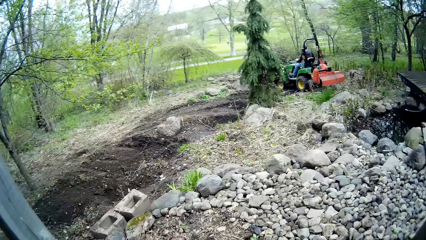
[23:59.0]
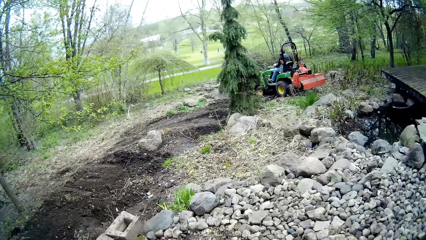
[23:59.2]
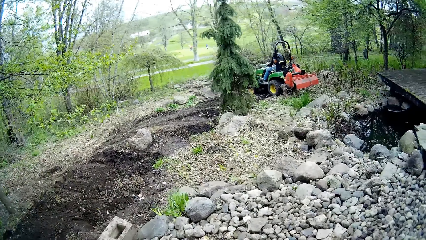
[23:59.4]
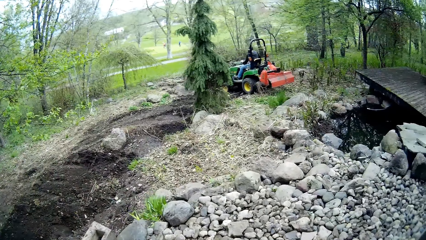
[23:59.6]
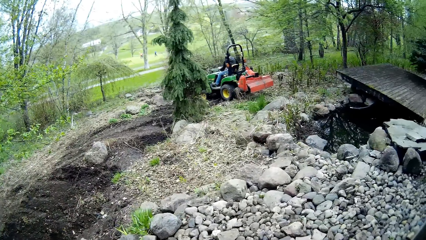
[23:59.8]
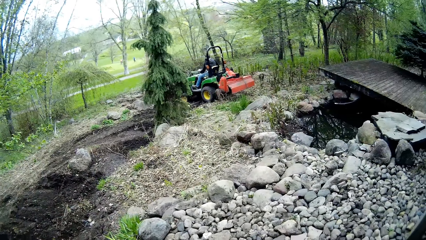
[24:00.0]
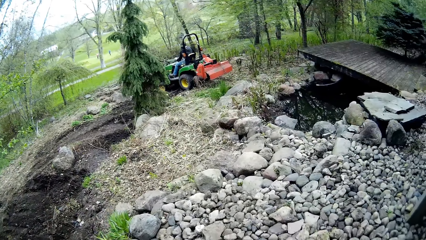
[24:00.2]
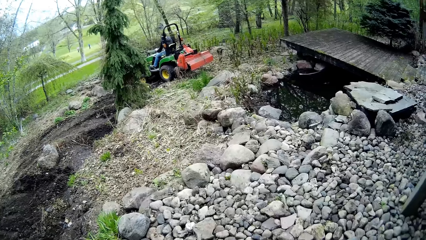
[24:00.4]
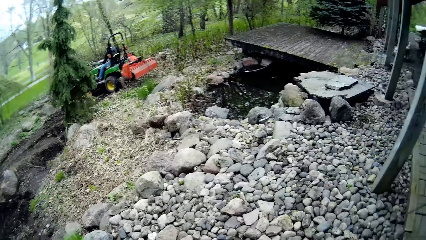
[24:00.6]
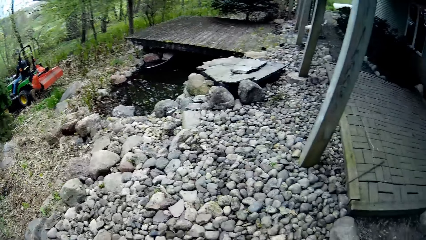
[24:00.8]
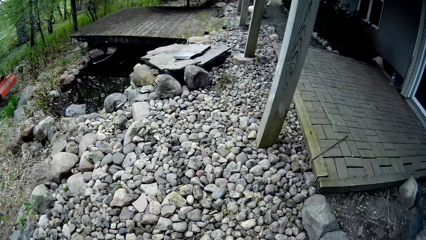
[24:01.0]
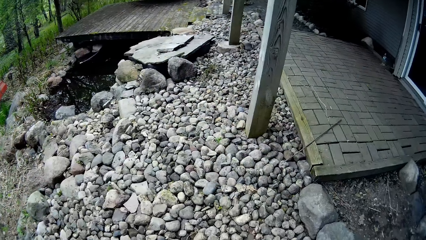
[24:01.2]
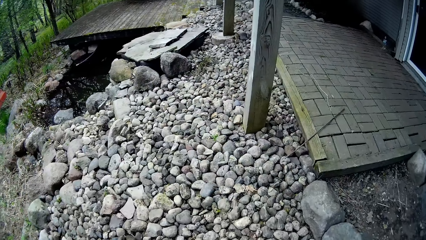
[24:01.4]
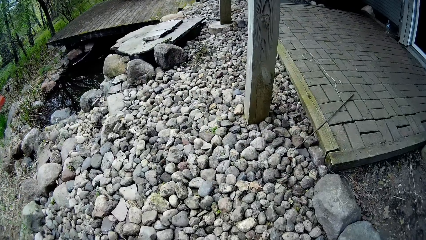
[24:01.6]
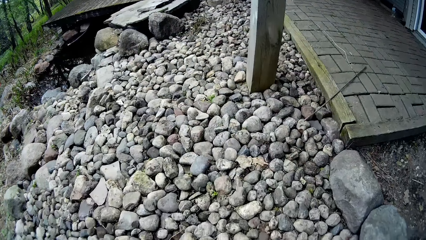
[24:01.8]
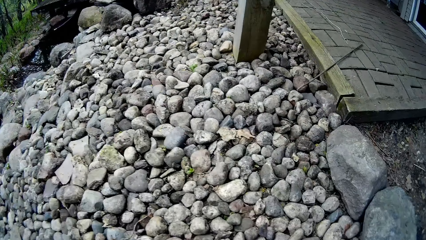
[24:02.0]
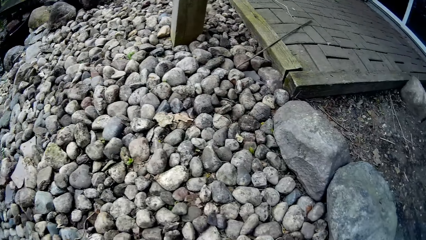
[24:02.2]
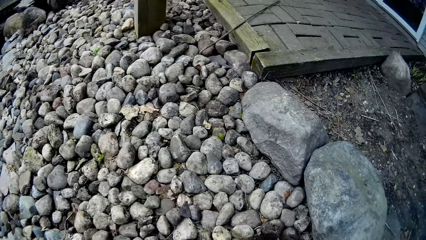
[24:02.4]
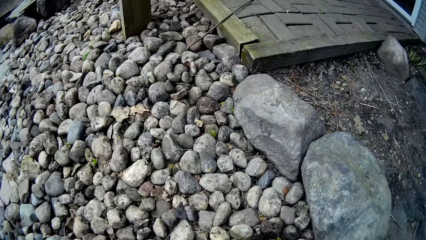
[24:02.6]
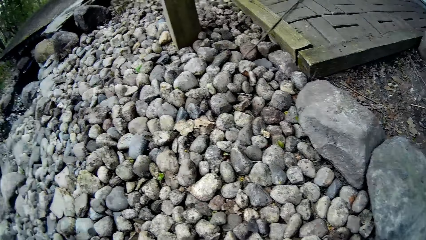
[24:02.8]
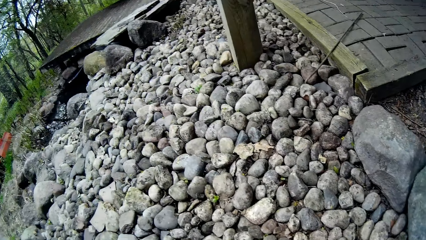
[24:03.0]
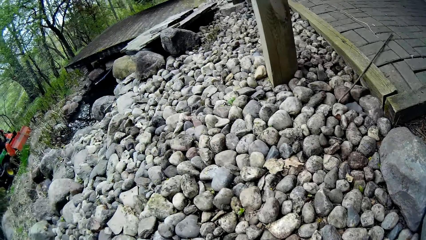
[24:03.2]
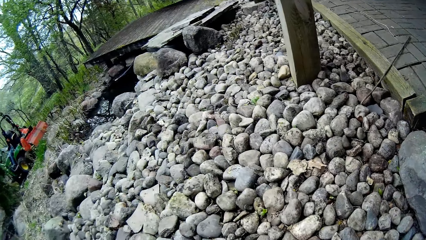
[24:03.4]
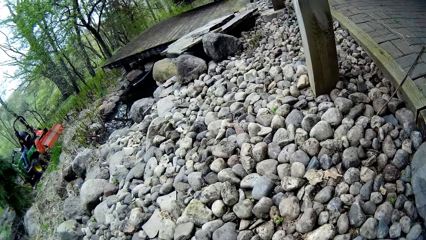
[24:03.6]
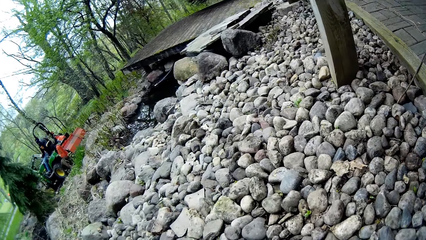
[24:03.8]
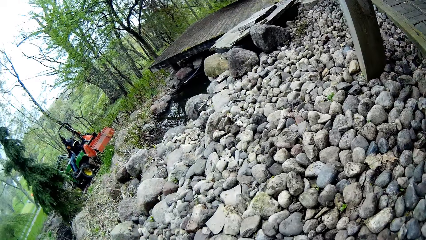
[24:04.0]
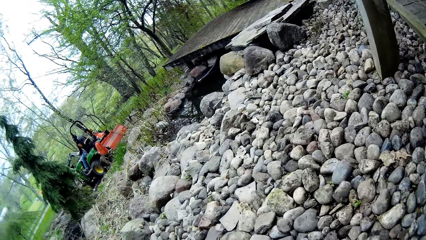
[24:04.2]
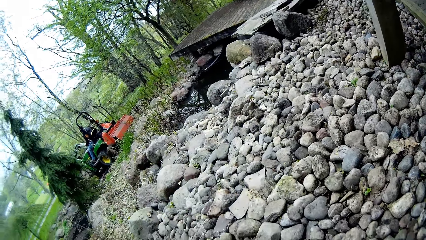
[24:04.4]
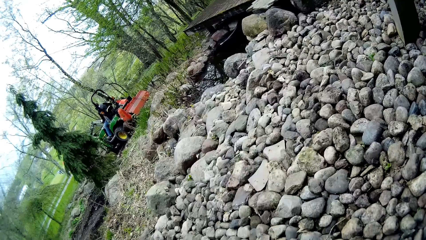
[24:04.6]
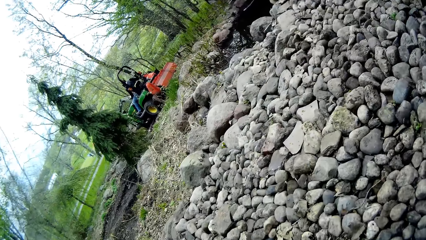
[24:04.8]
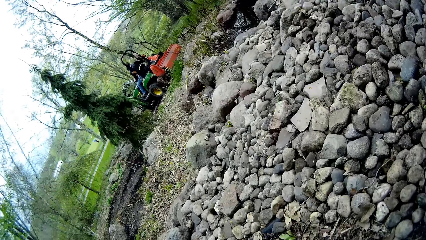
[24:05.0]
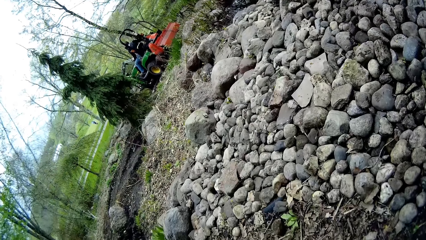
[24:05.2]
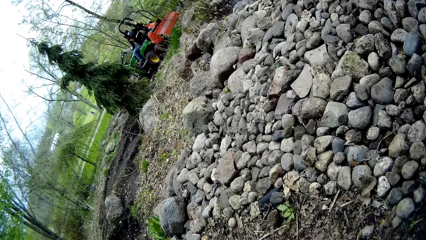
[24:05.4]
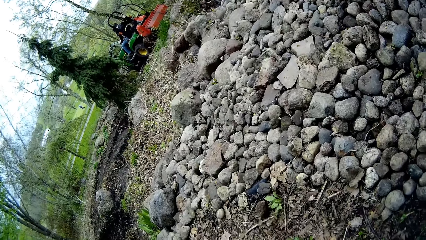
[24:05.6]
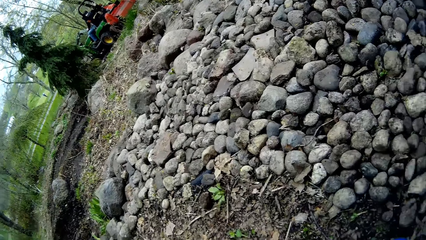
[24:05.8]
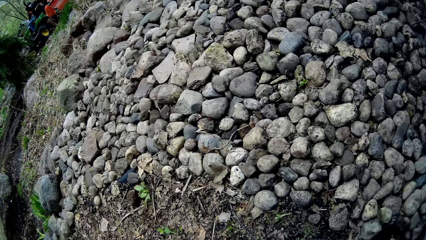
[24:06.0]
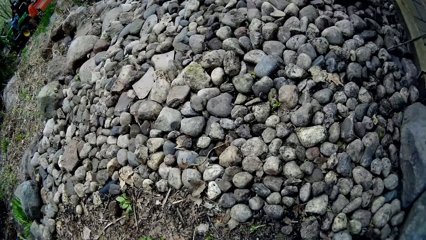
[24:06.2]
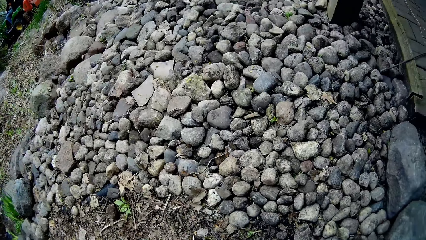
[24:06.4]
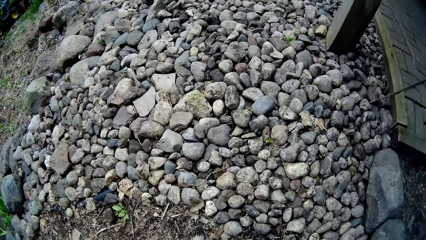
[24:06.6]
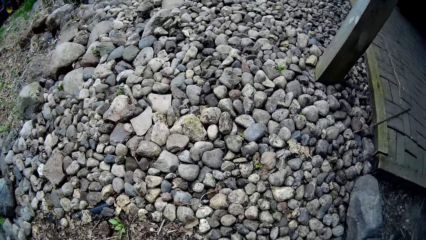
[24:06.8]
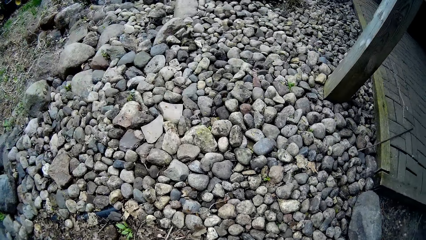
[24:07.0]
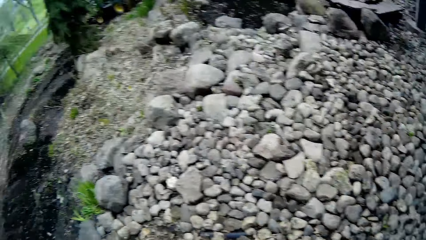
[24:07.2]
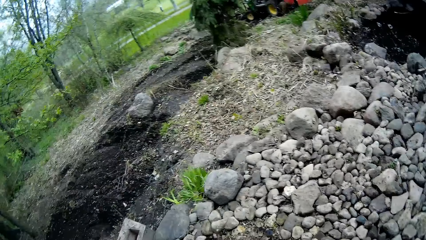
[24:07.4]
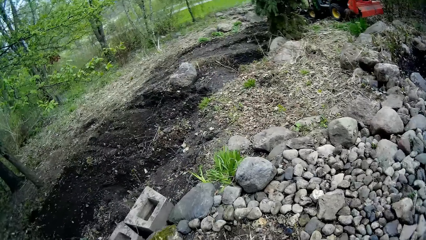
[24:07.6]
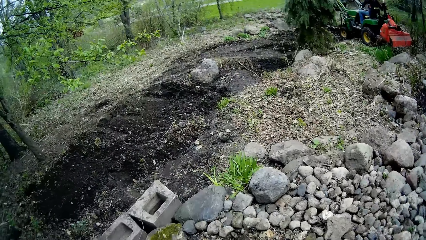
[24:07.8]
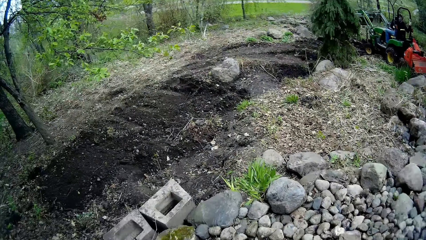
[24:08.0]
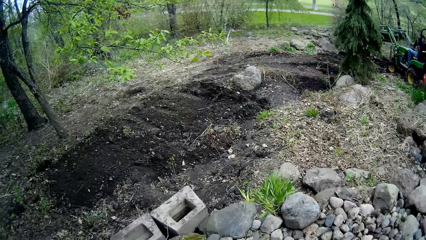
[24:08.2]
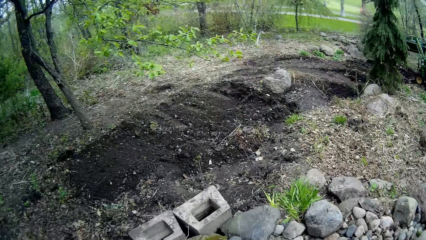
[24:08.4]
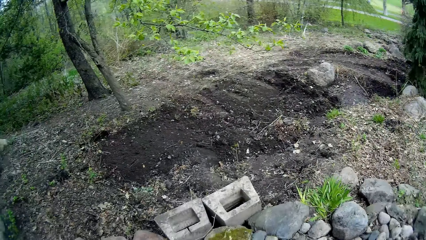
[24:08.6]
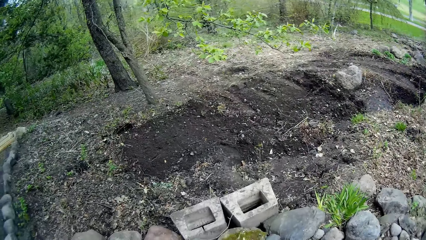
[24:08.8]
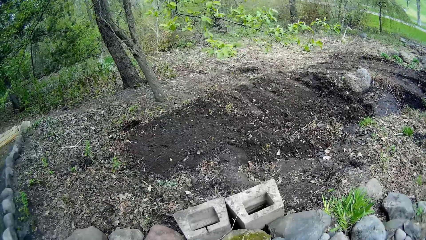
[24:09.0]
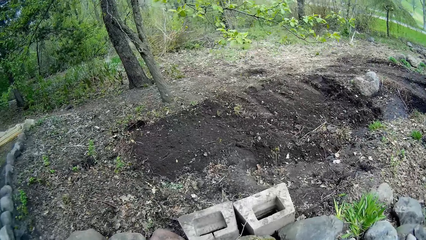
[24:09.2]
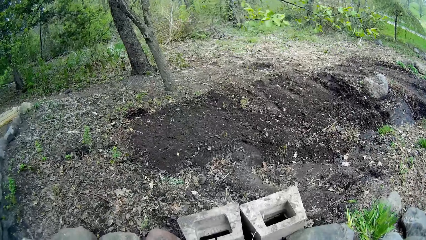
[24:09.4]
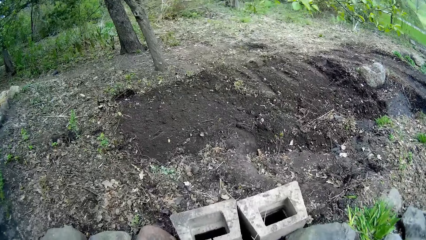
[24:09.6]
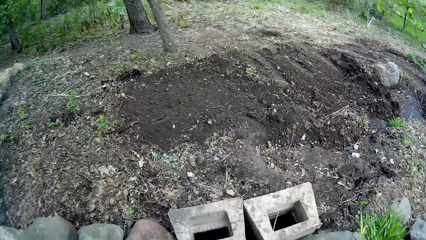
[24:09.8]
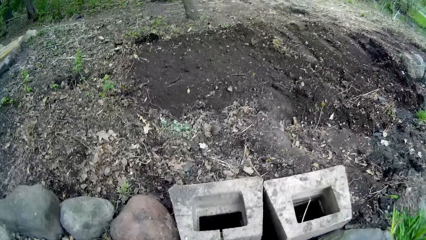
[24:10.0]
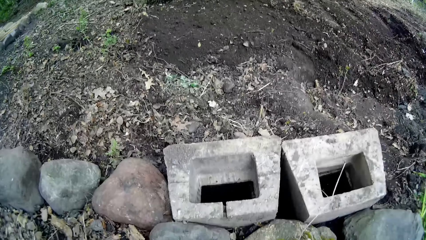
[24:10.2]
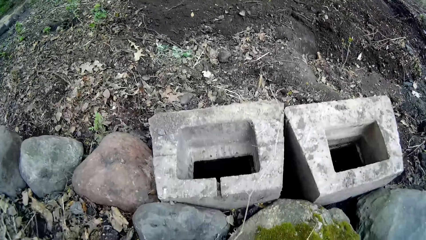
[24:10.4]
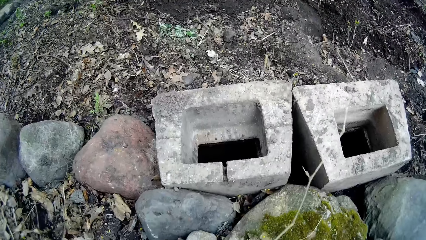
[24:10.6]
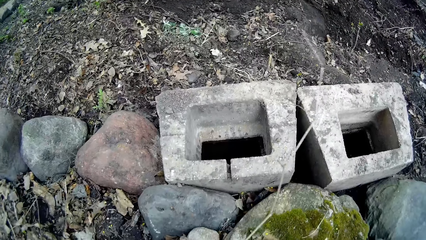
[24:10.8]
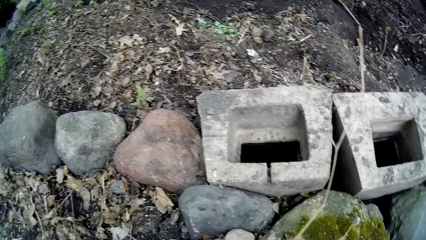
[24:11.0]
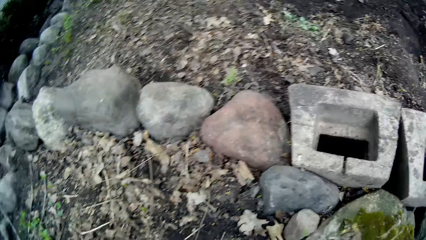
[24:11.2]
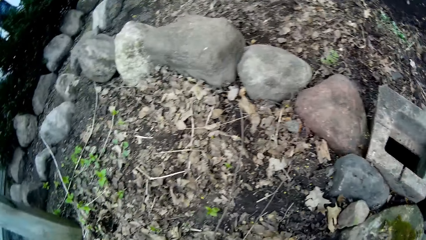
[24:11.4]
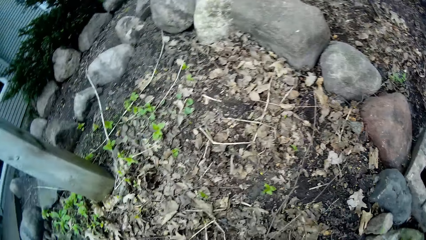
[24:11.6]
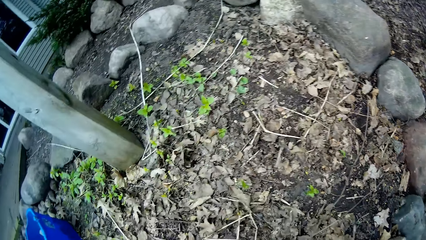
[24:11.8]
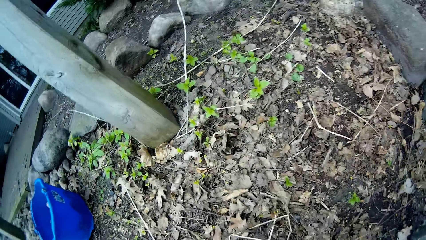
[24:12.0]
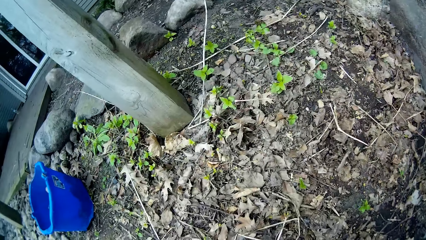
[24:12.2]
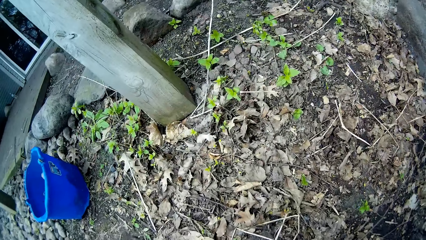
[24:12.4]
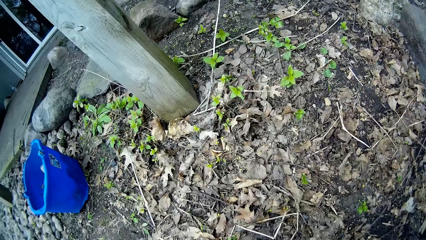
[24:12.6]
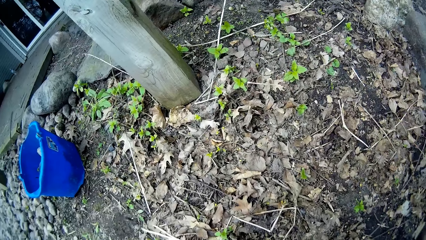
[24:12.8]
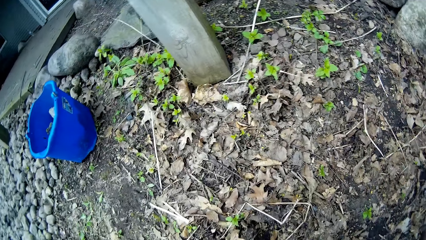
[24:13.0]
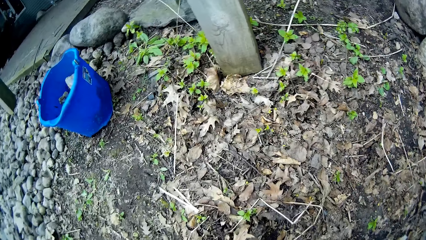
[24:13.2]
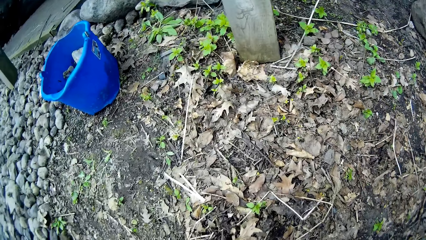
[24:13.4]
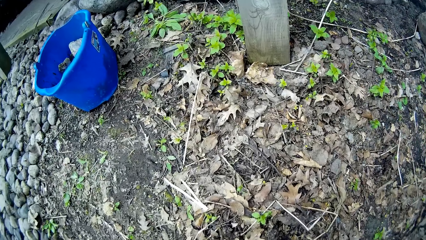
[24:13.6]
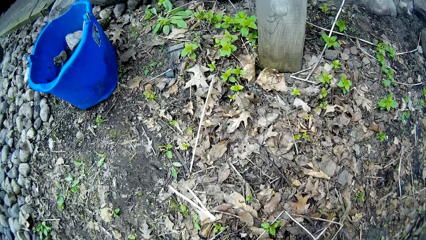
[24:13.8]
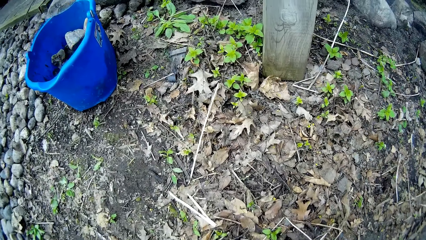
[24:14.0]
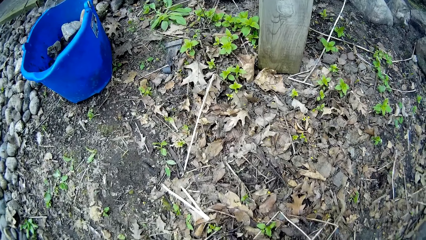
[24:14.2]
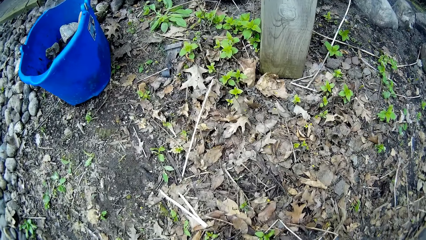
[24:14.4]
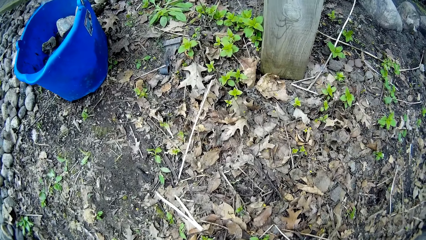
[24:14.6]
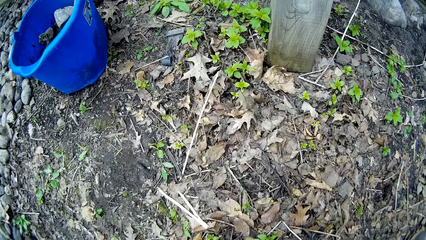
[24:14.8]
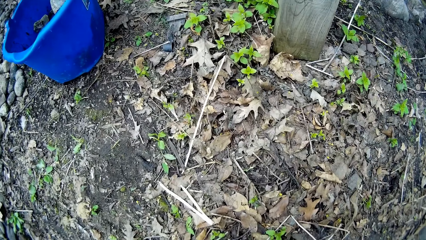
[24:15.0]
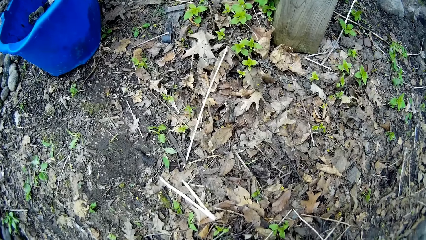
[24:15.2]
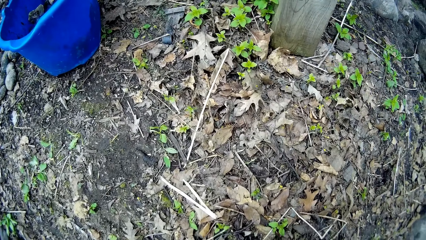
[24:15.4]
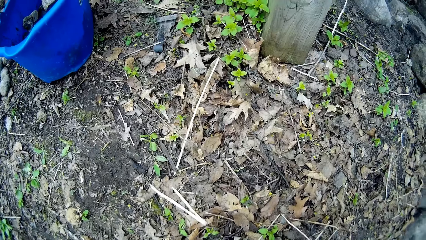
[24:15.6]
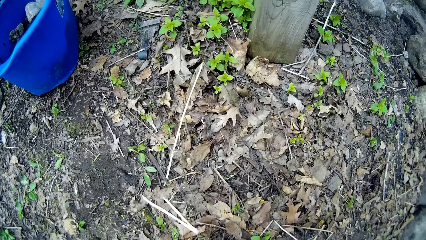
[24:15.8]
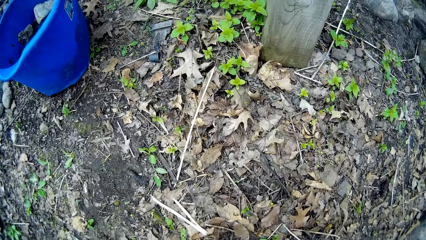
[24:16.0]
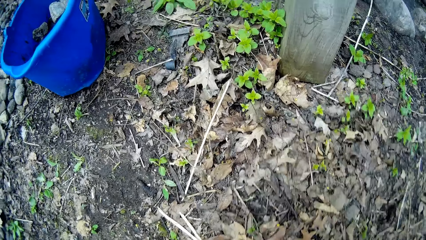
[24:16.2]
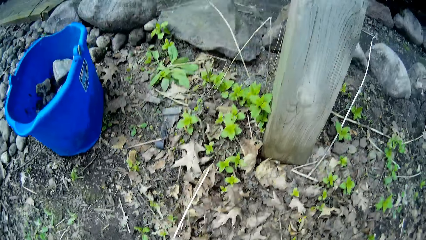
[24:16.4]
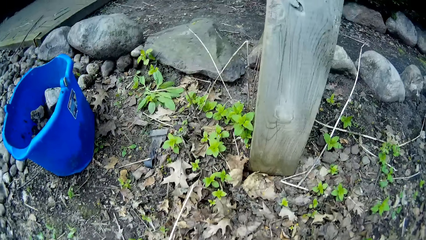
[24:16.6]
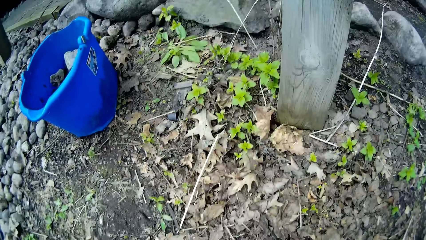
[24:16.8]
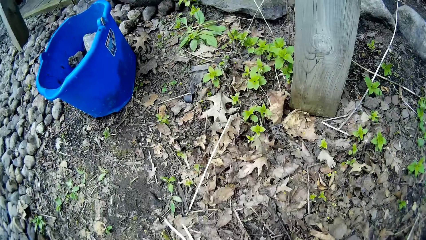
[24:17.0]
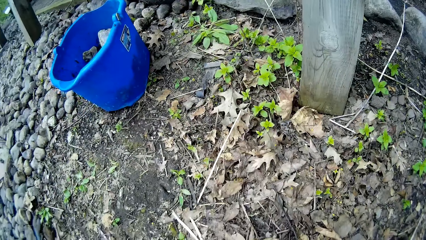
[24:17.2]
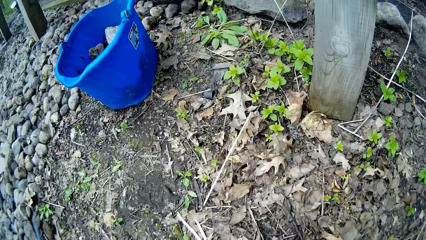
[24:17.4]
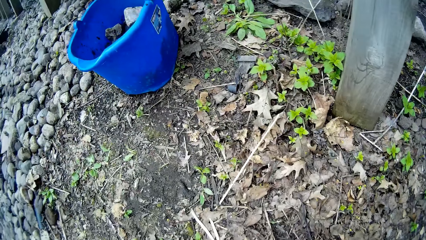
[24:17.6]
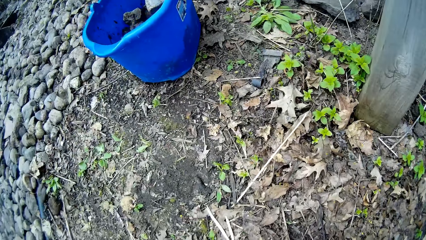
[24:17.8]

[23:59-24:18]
A man sits on a tractor. The camera wearer places a piece of rock on the ground with his left hand.
